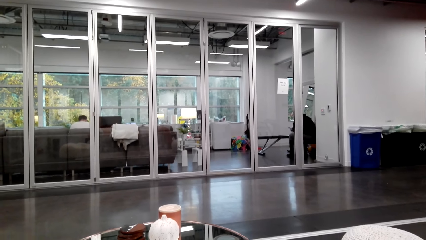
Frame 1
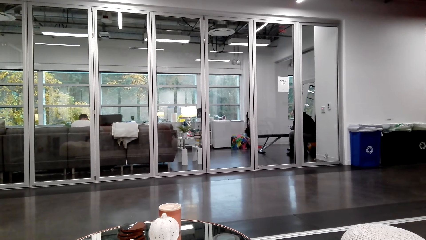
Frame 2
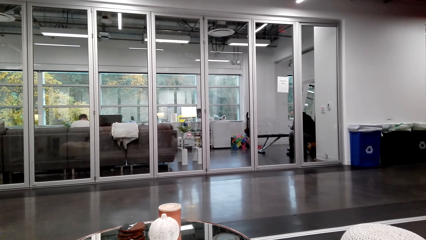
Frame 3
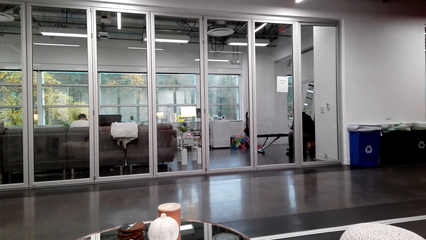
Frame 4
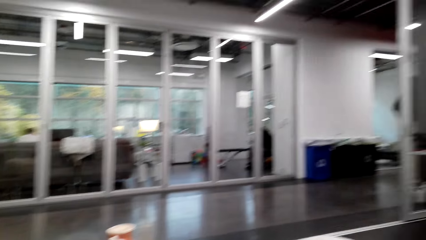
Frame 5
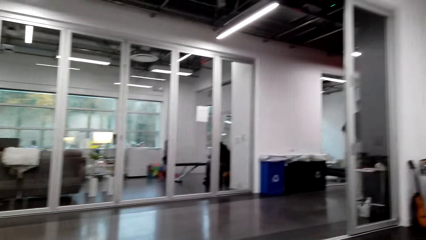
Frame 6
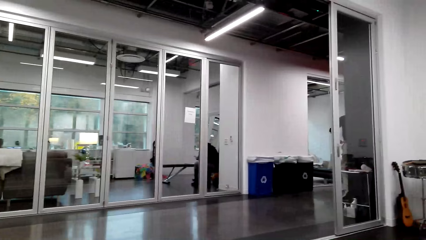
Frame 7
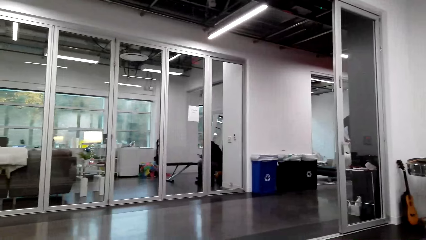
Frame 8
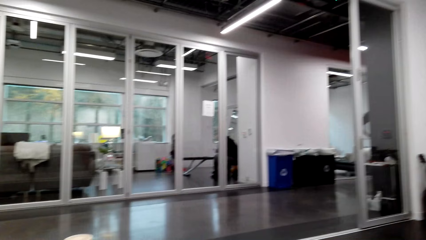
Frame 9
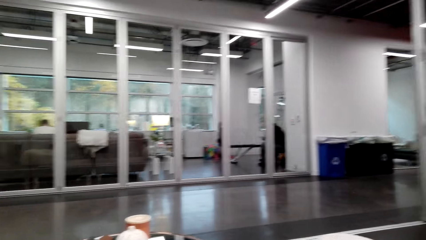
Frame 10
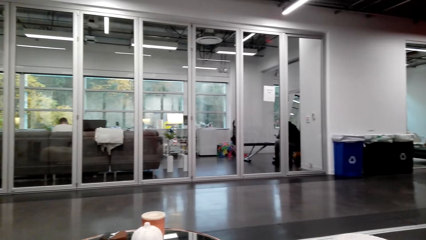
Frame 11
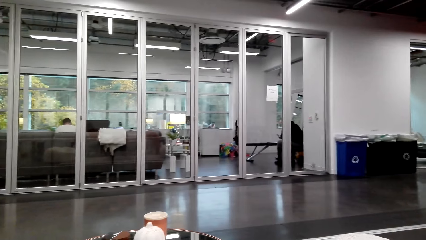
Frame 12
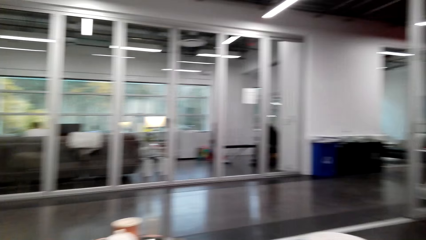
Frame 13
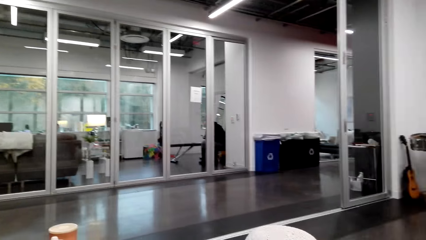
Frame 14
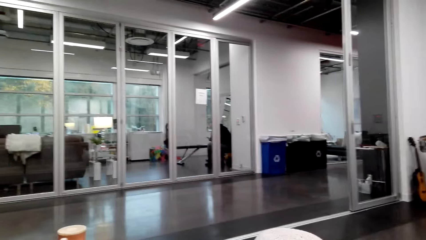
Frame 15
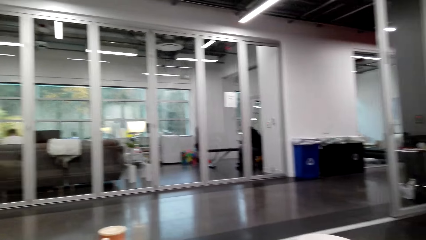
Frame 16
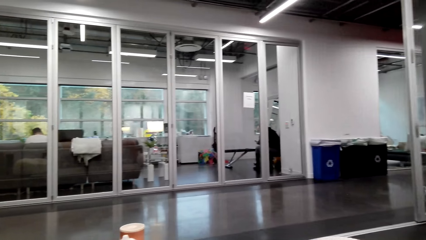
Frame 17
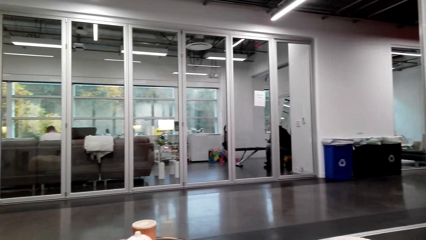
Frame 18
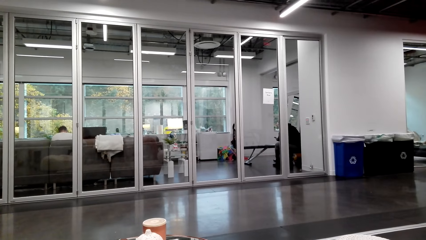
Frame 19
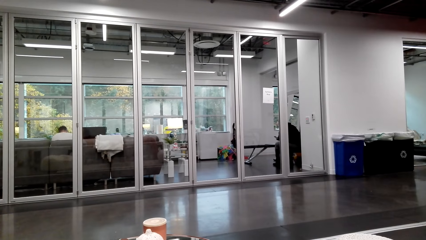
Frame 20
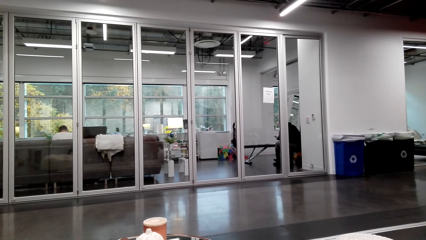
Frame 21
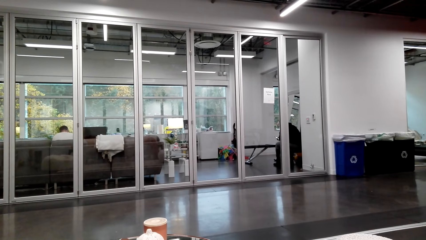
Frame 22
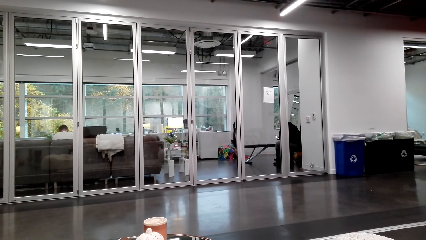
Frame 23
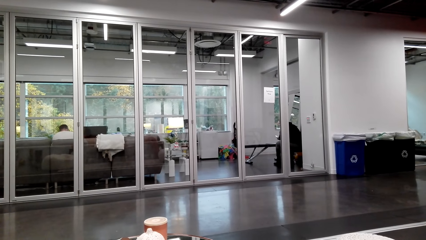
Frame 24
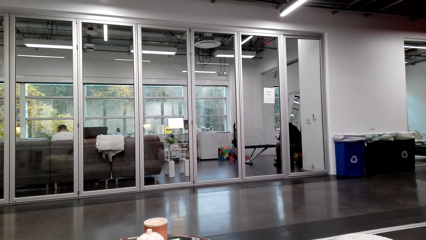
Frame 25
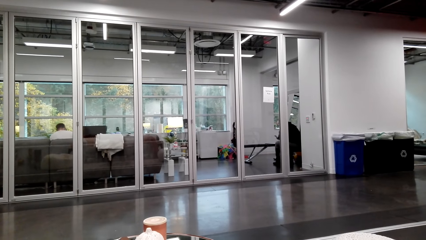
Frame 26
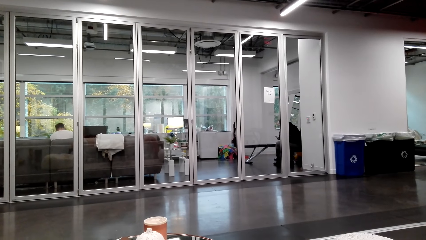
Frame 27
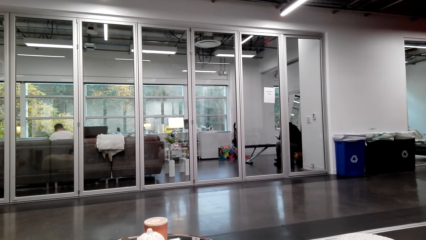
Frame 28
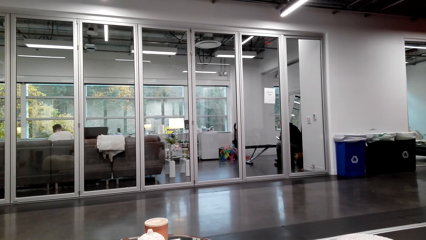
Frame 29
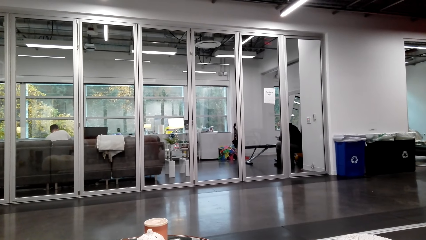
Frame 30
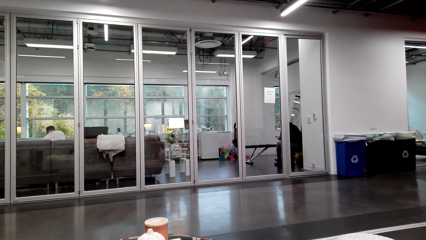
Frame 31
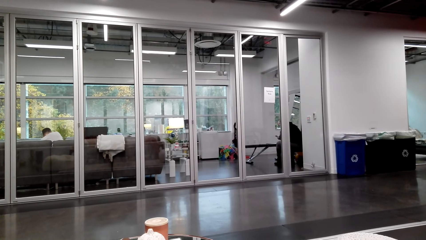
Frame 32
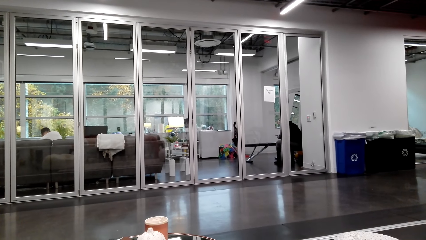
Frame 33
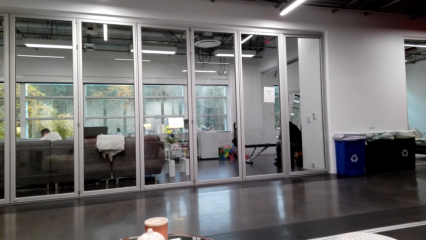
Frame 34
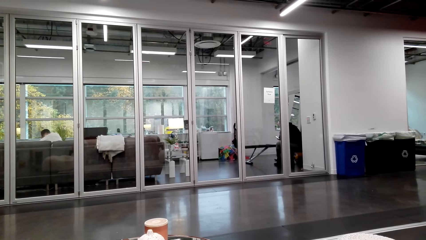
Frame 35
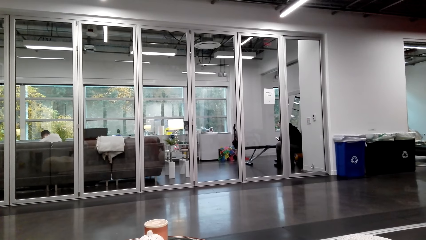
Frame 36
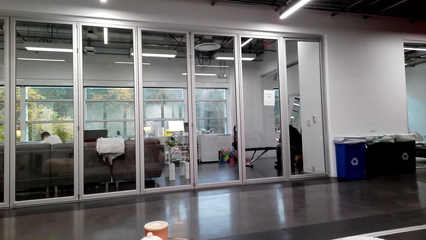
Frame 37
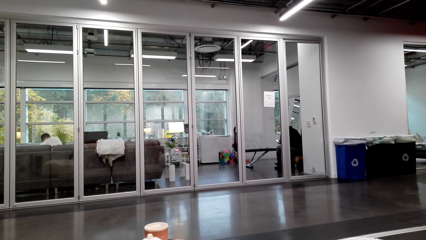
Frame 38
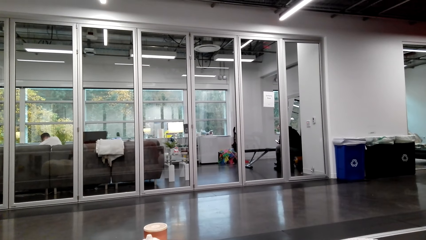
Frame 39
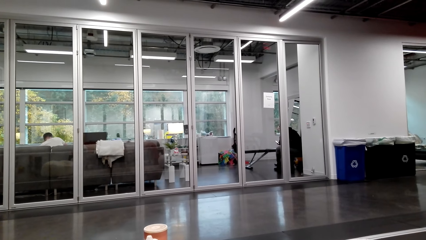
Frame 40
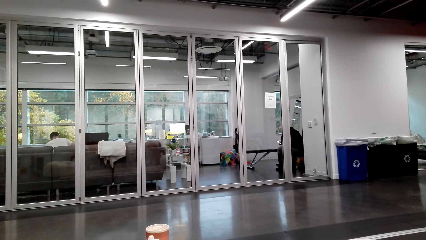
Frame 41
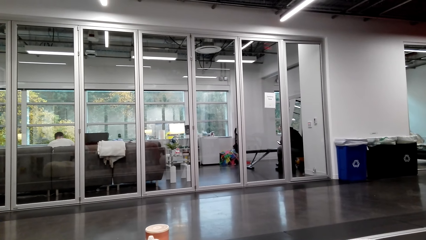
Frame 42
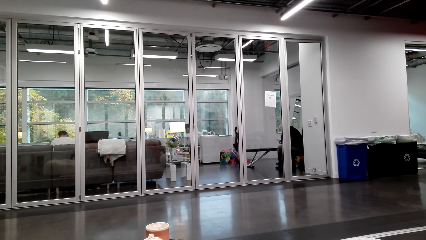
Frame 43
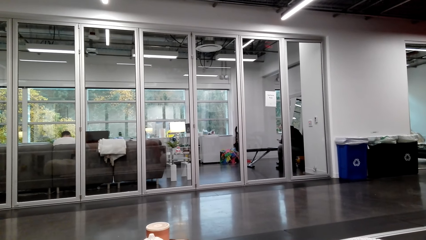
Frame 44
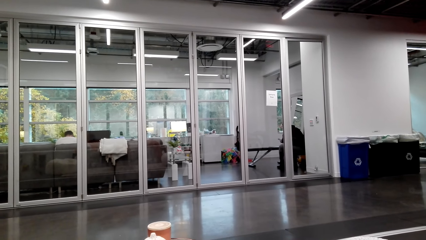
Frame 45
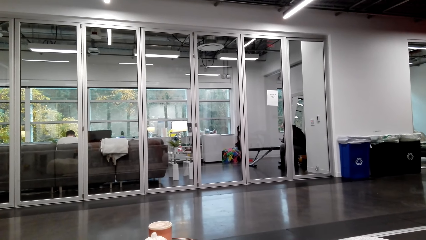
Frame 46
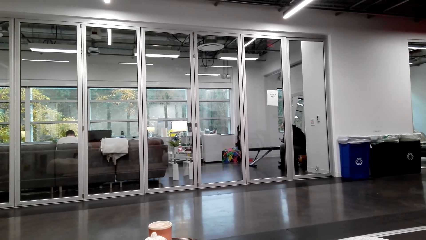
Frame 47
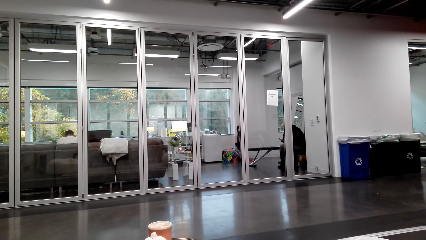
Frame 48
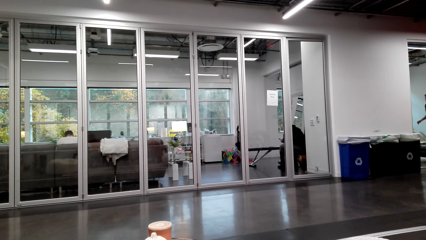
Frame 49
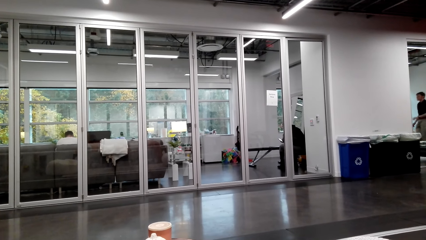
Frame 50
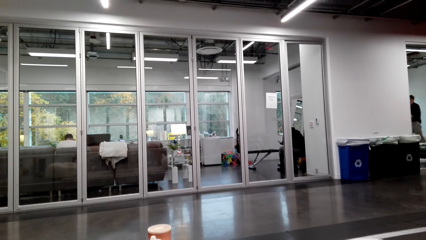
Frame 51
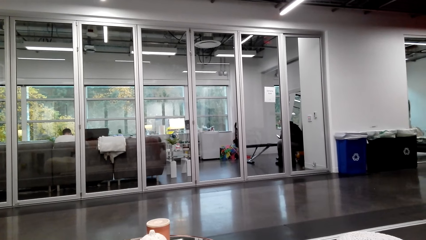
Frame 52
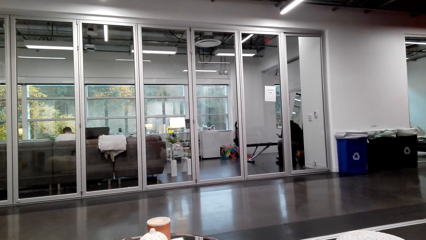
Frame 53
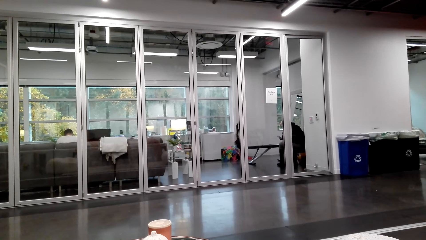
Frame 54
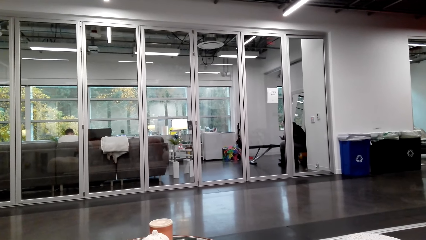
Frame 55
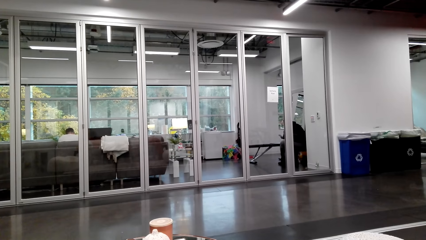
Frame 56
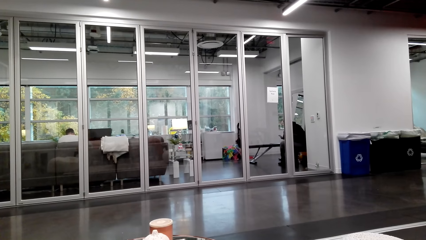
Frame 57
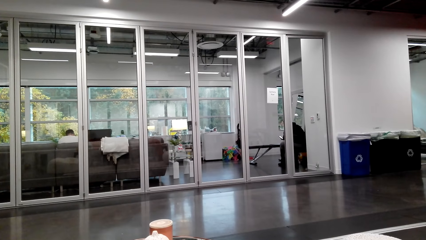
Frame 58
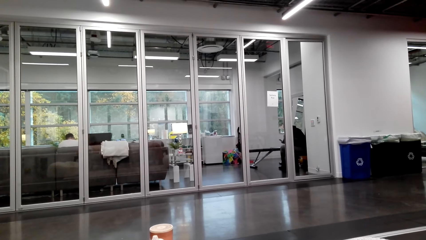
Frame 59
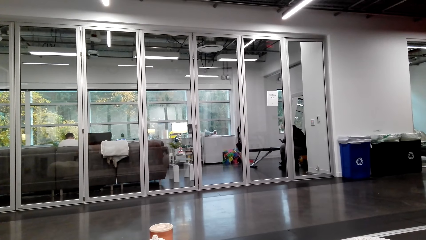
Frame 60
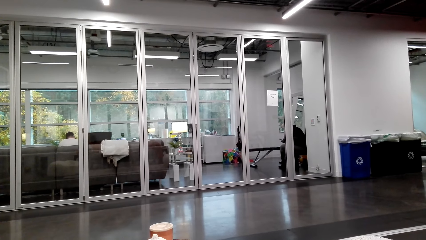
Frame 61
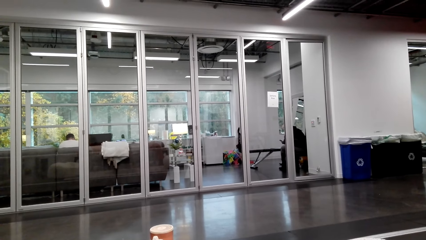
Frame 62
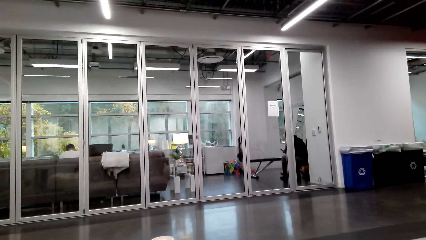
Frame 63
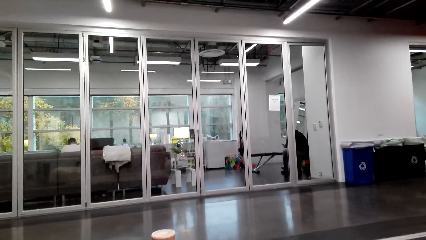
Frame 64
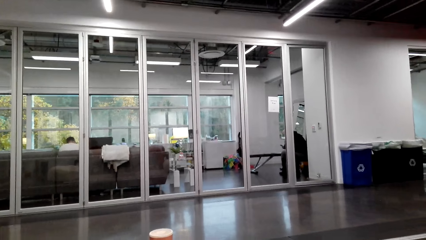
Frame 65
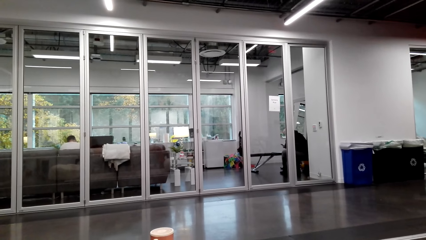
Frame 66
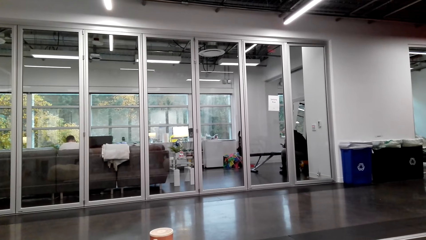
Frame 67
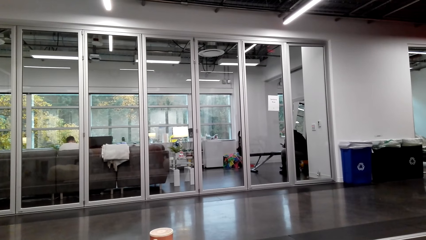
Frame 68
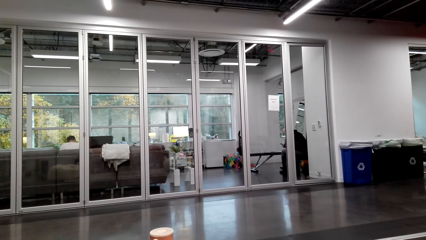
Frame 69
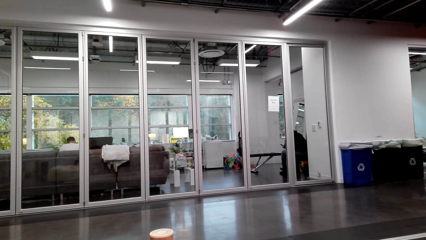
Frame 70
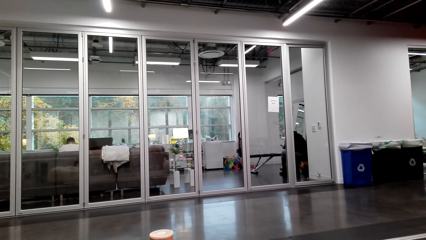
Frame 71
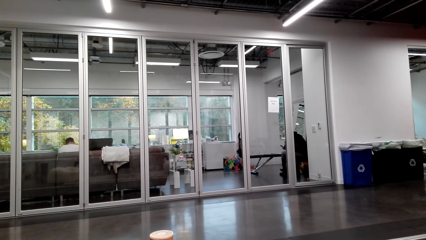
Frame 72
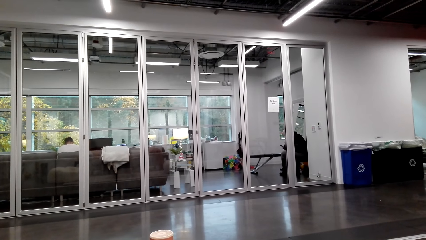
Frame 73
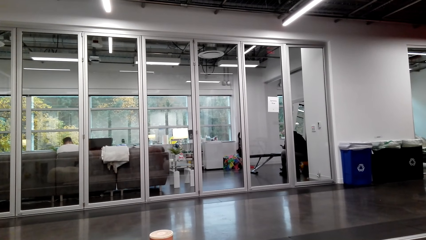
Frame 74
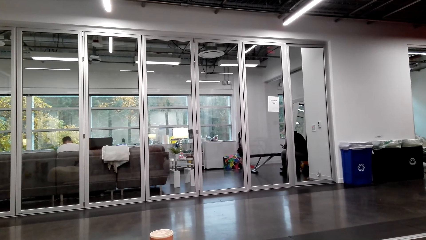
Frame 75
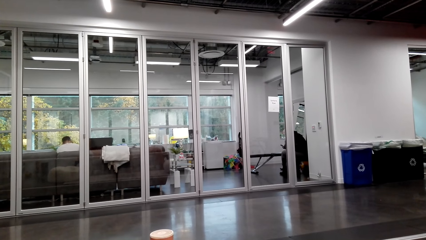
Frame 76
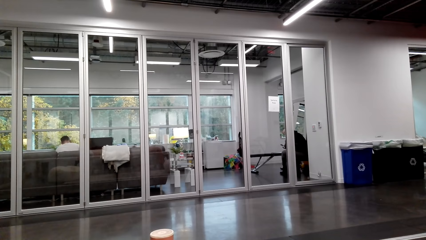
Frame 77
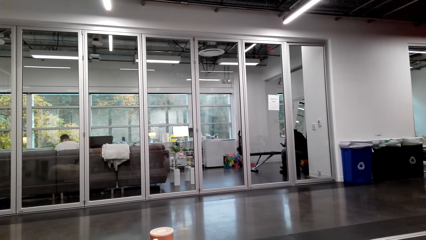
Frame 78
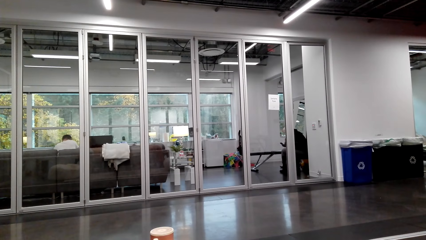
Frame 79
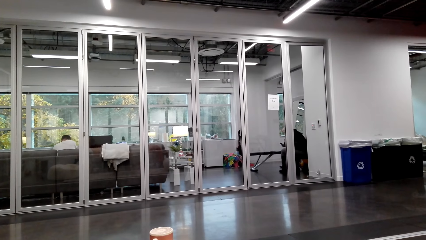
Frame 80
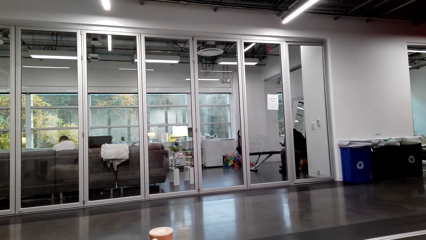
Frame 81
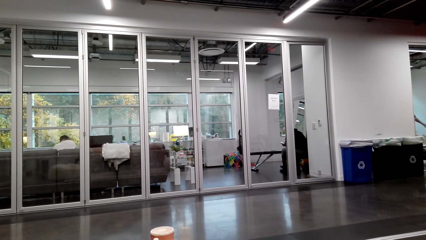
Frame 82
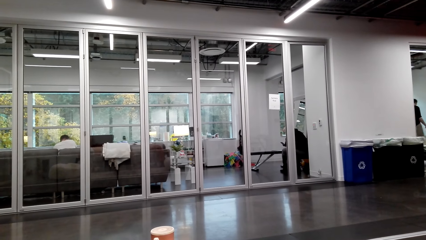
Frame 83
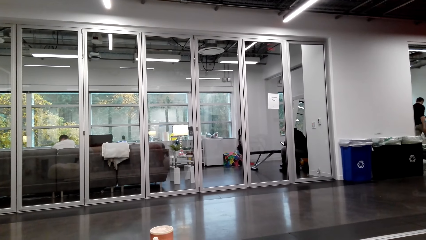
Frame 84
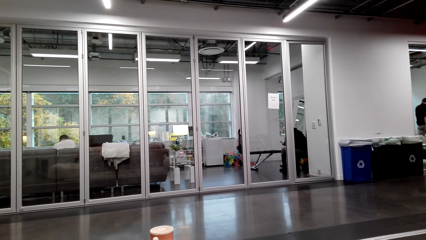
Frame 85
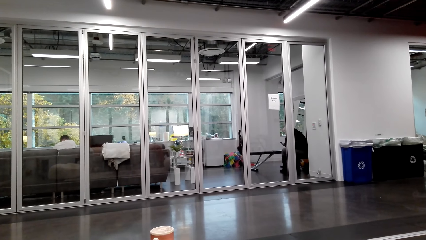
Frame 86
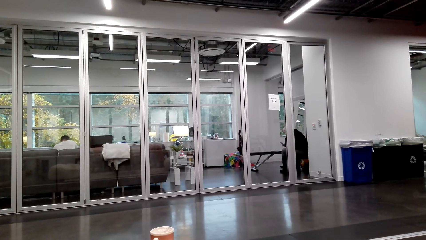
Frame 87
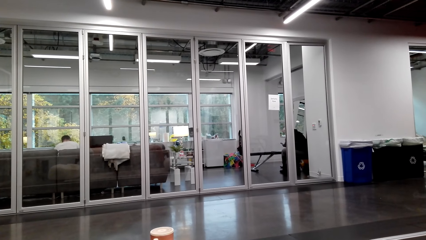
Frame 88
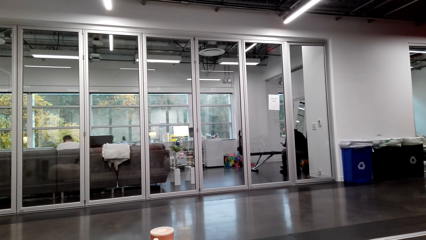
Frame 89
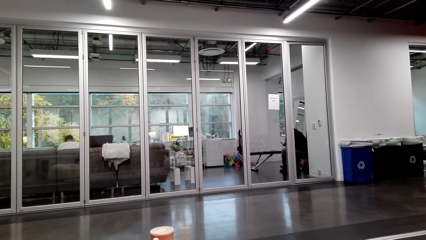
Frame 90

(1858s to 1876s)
The camera wearer looks around. A man walks around.
